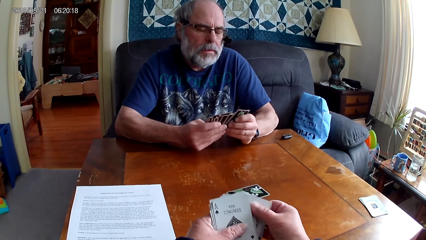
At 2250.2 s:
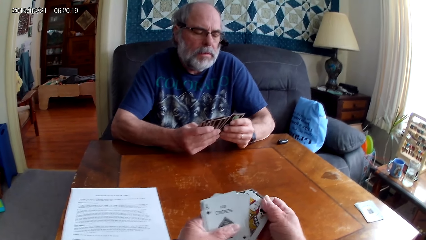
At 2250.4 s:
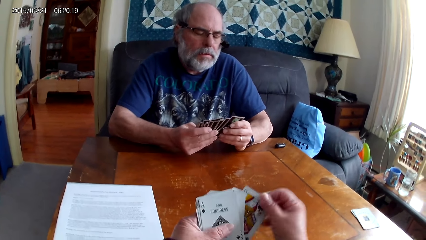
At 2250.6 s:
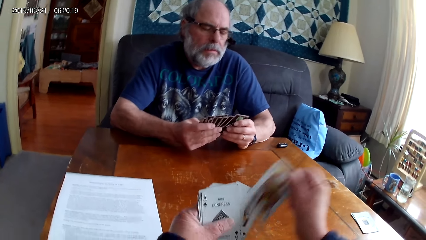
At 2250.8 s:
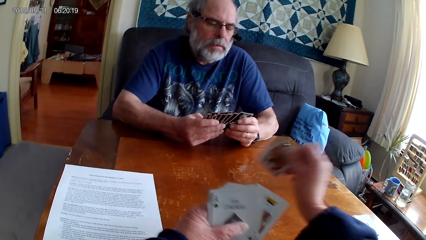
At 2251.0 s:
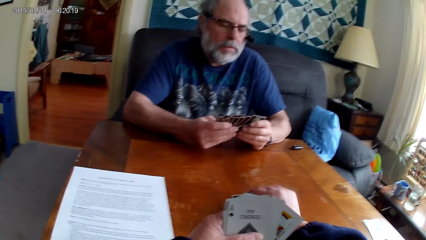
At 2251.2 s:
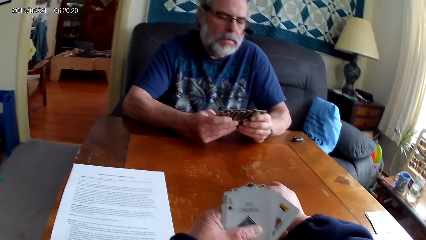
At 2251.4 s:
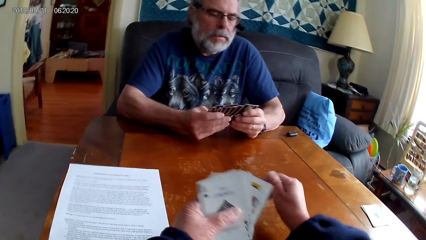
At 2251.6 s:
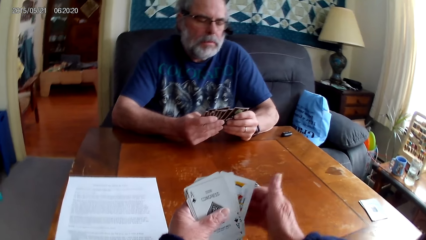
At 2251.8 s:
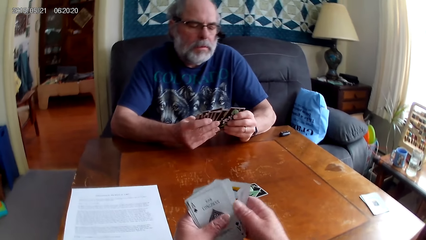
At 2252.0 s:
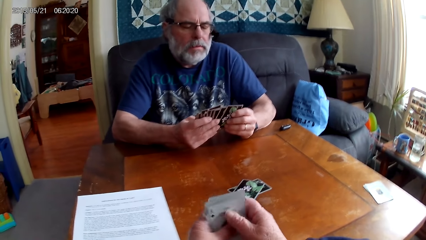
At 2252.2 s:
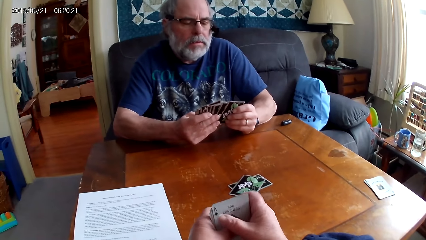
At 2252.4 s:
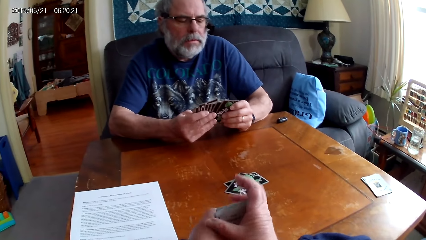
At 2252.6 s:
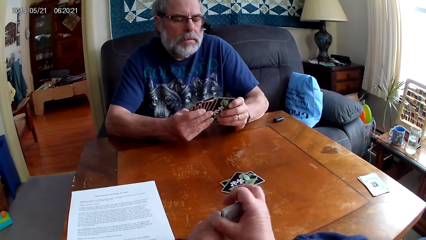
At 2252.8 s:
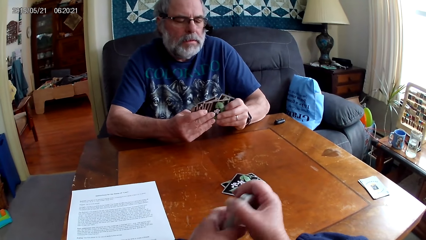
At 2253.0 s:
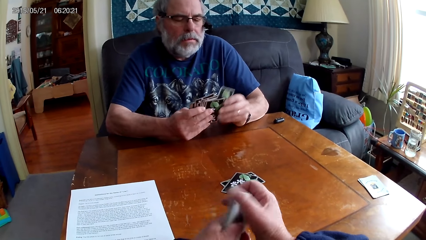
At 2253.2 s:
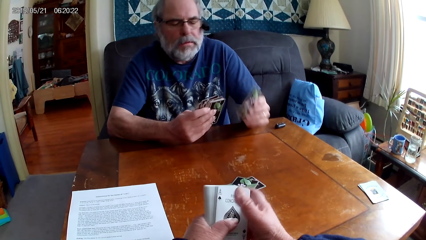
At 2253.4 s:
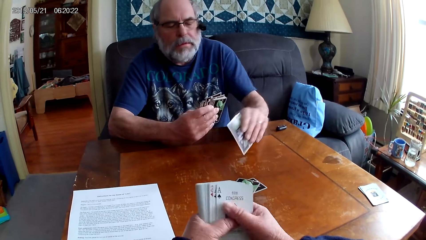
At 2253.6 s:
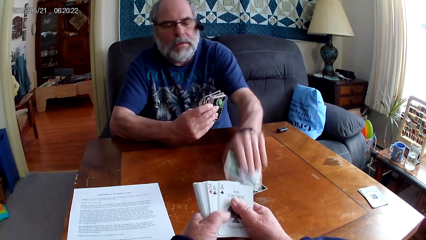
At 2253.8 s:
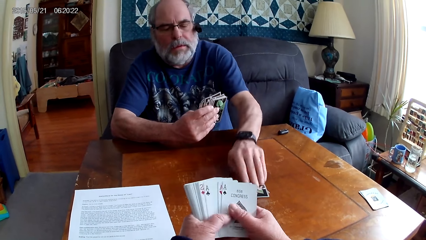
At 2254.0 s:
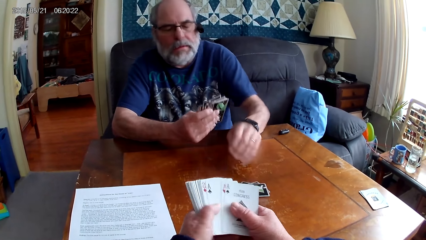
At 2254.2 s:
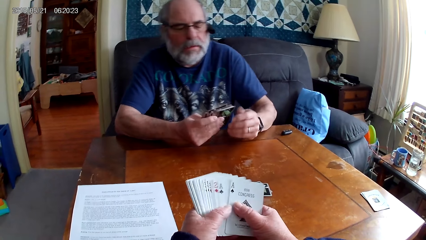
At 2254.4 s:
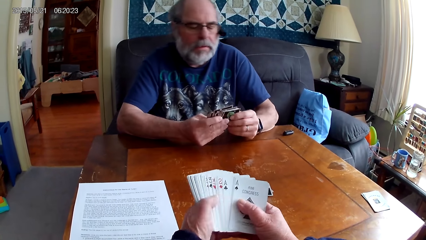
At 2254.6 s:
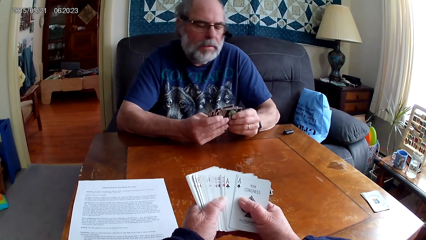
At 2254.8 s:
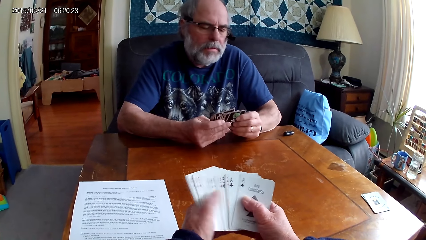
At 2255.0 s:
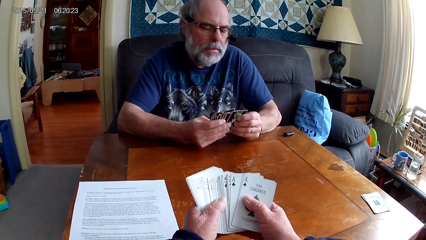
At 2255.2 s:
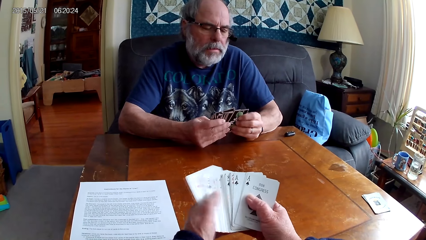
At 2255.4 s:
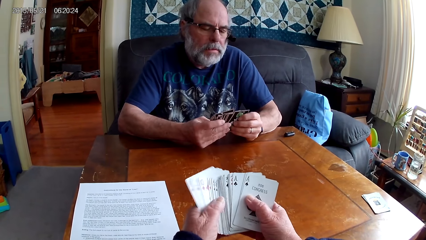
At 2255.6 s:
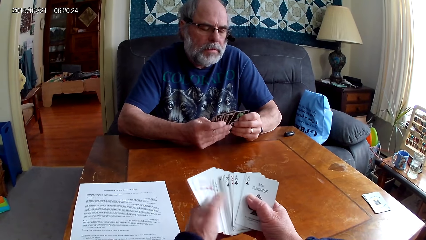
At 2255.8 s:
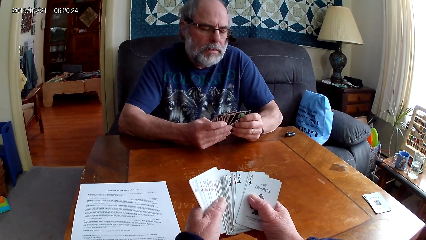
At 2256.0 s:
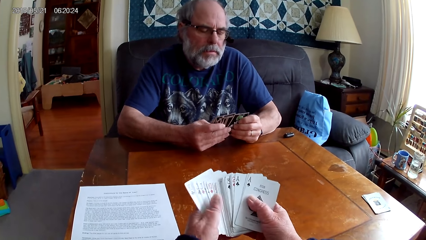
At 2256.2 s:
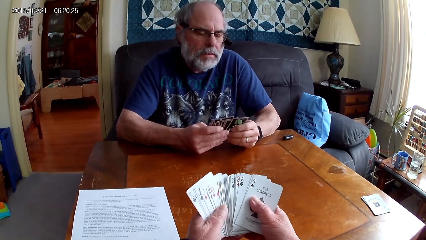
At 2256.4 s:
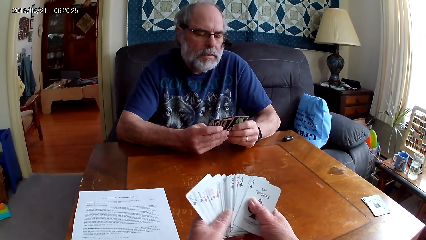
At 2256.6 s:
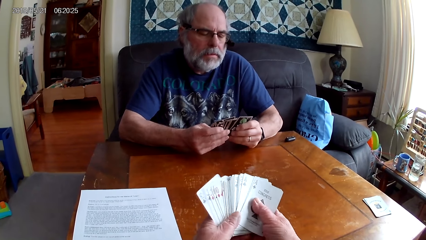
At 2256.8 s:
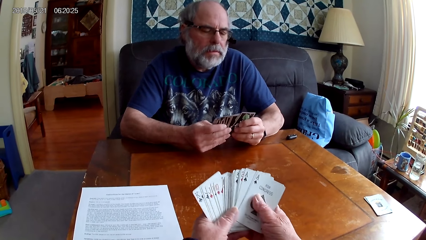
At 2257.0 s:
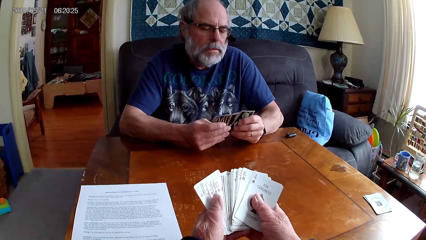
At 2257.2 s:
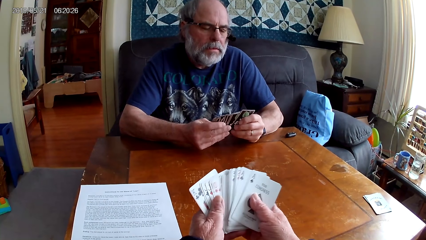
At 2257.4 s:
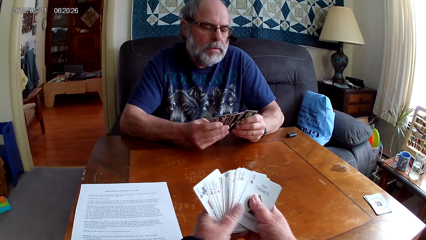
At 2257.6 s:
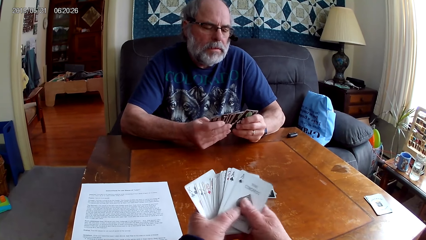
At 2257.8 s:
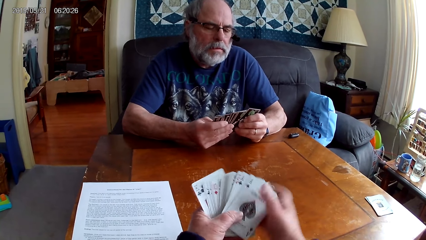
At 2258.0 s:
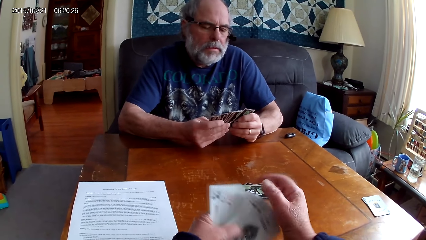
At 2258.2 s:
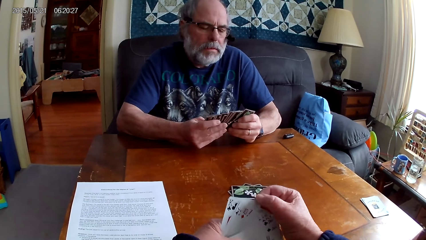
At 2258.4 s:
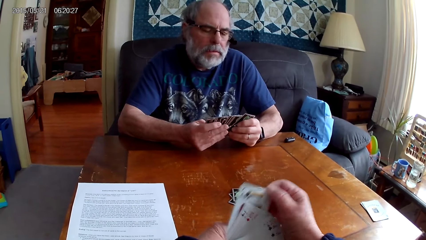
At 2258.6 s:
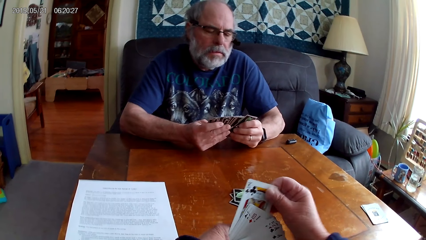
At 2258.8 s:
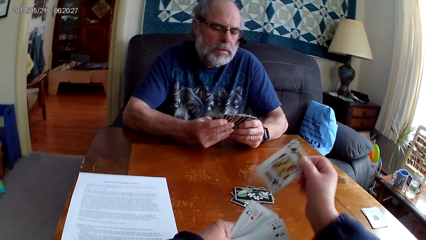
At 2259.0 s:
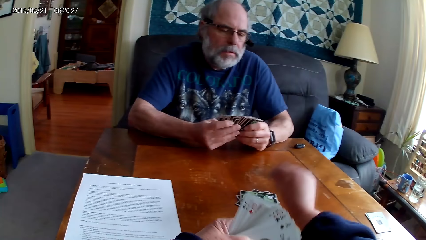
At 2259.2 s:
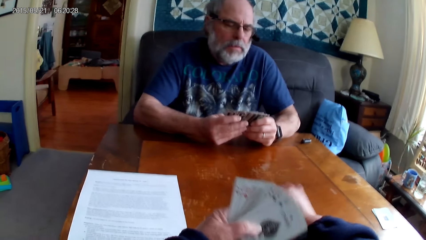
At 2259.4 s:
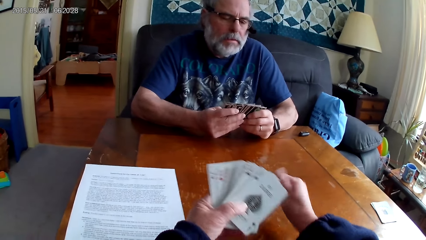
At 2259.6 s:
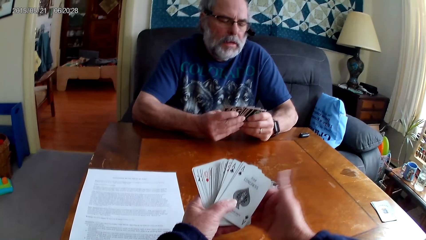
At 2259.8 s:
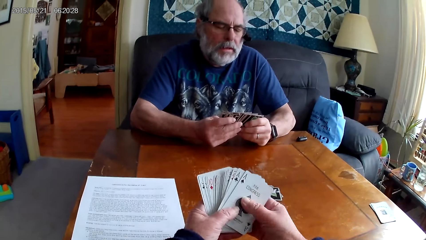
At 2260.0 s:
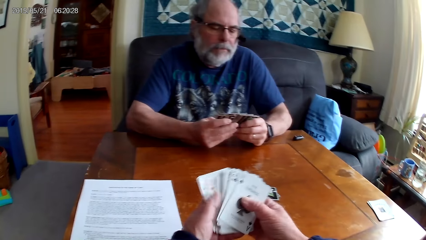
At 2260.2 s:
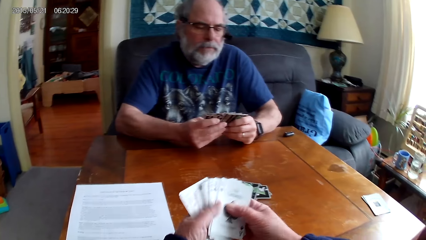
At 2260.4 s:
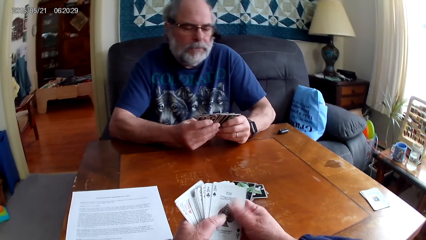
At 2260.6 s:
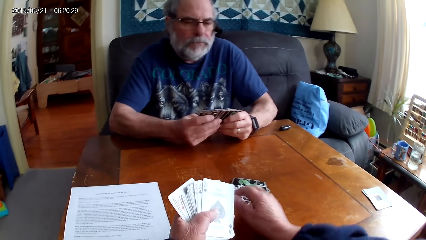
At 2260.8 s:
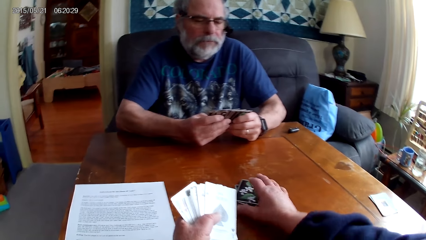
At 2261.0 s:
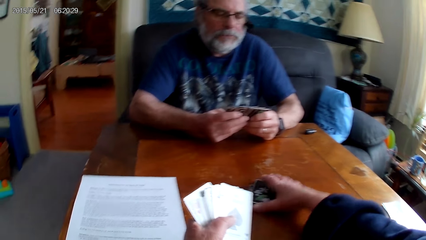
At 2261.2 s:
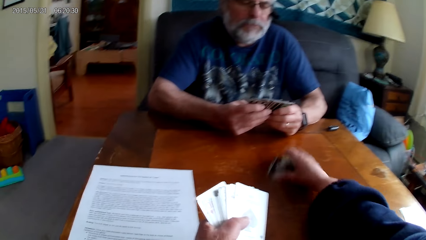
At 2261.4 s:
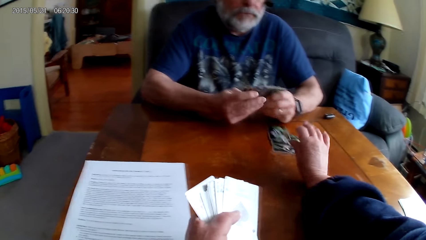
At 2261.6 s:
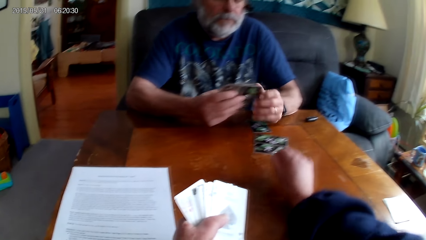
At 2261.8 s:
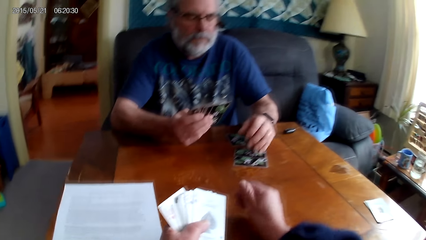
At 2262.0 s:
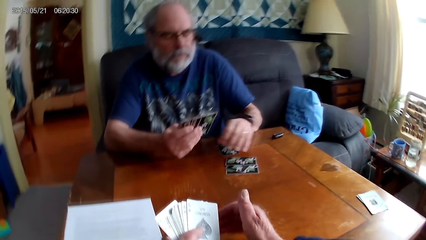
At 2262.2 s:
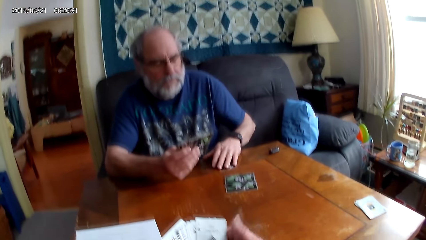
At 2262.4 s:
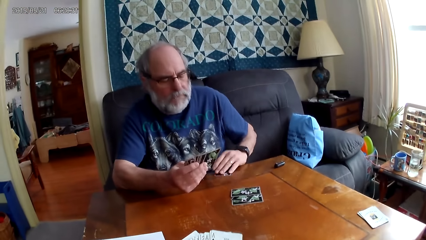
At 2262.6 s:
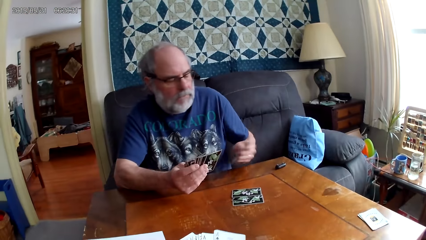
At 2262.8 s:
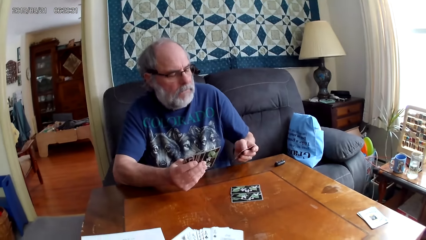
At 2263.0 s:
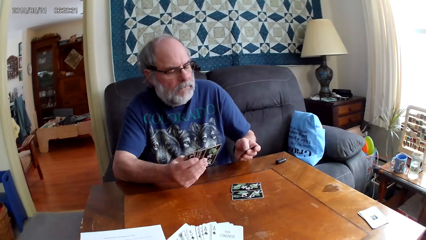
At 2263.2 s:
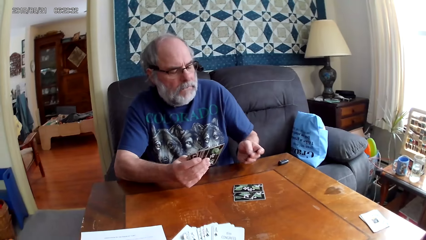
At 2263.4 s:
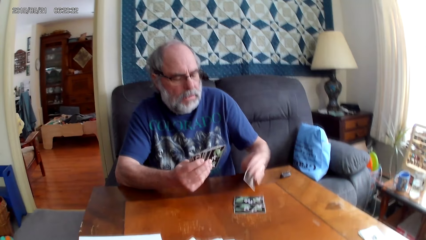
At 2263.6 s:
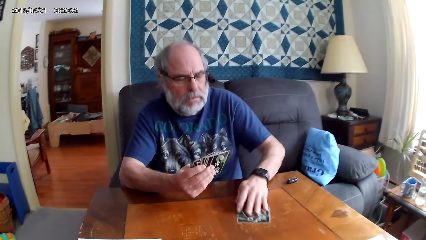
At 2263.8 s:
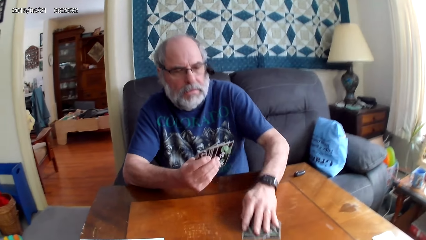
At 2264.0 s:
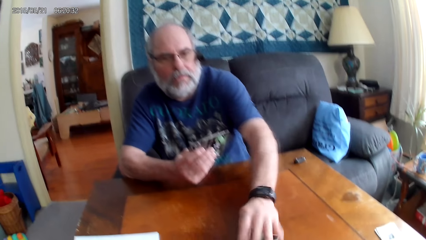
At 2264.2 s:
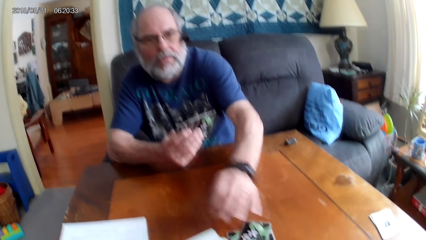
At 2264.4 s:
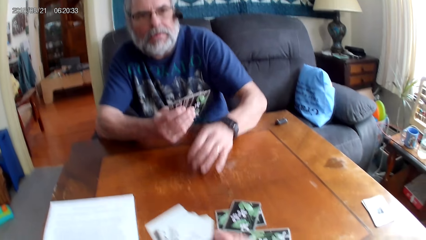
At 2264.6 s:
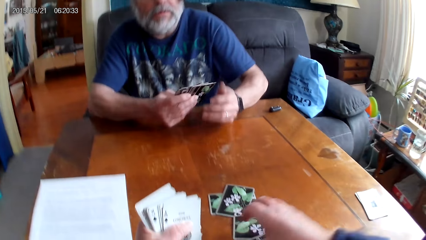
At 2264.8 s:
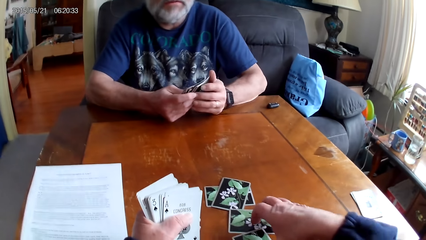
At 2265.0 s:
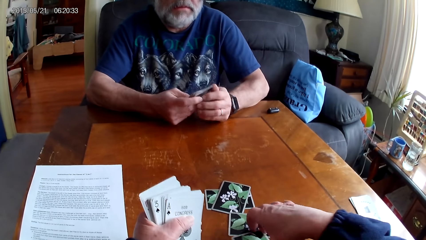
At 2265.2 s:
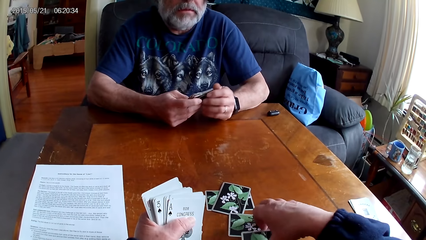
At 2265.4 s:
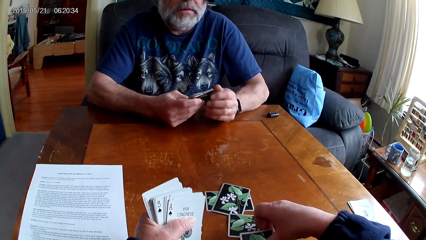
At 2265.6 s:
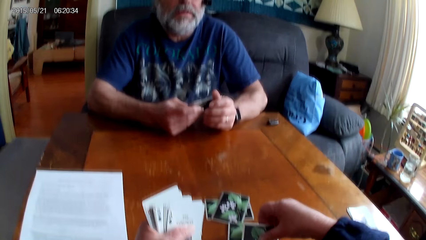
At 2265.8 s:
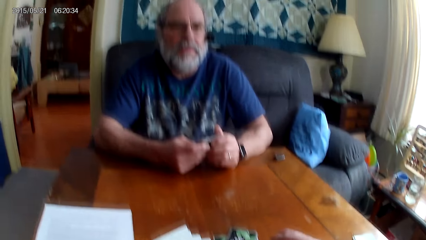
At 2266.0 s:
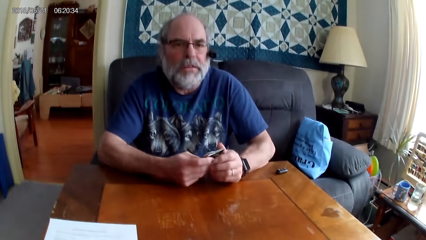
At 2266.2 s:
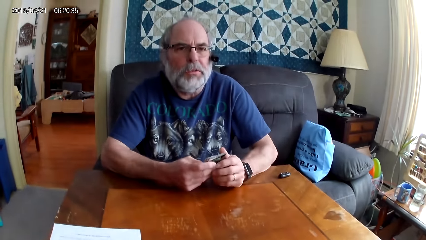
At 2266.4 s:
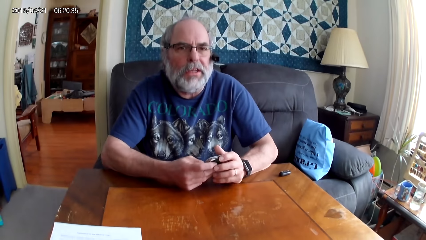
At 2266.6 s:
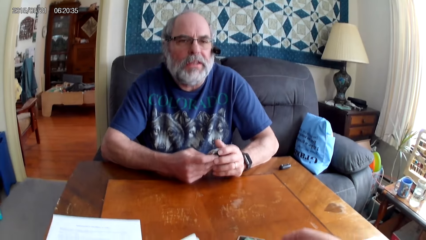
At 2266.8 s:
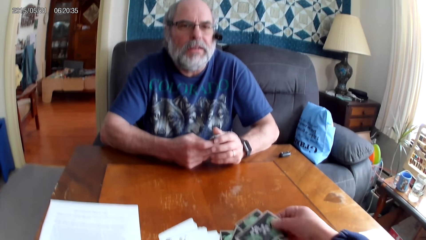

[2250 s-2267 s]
The camera wearer puts the playing card on the table. A man spreads the cards. The camera wearer spreads the cards. The man puts the playing card on the table. The camera wearer holds the playing cards with her hands. The man spreads the cards. The camera wearer puts the playing card on the table and moves the playing cards on the table. She picks the playing card on the table. The man picks a card. The man moves the playing cards on the table and looks at the card. The camera wearer picks the playing cards on the table.
